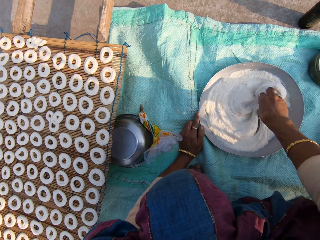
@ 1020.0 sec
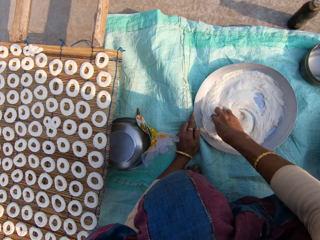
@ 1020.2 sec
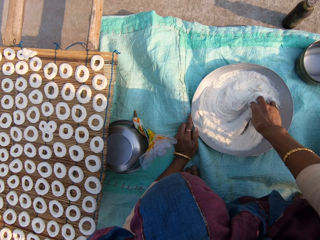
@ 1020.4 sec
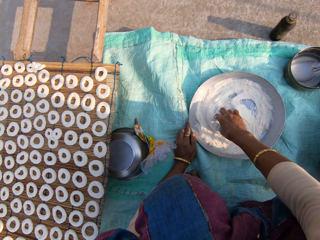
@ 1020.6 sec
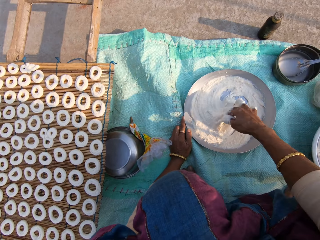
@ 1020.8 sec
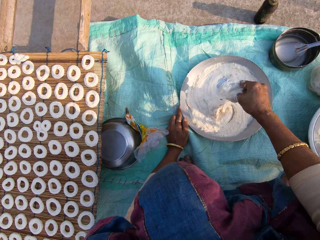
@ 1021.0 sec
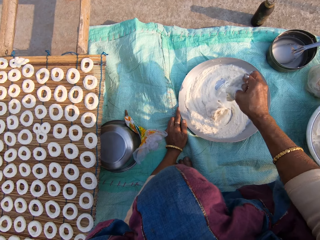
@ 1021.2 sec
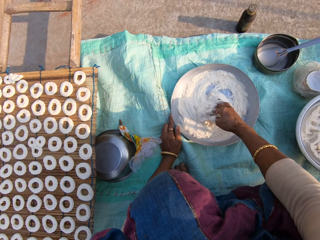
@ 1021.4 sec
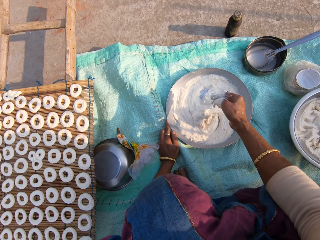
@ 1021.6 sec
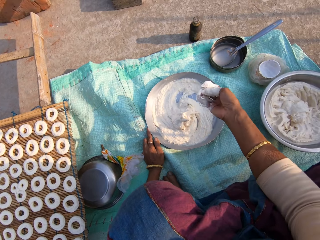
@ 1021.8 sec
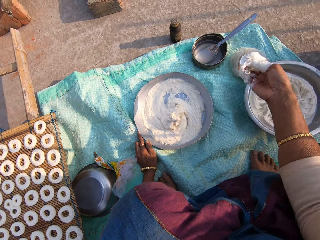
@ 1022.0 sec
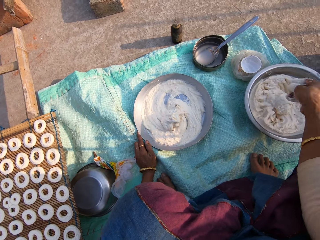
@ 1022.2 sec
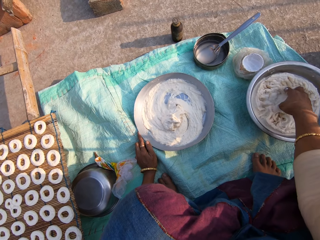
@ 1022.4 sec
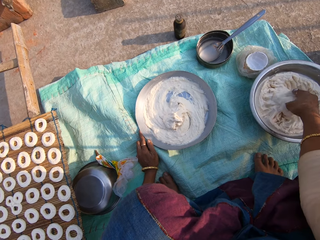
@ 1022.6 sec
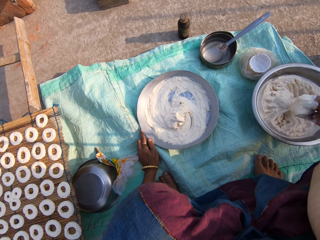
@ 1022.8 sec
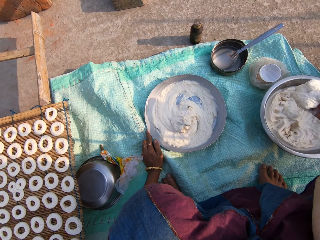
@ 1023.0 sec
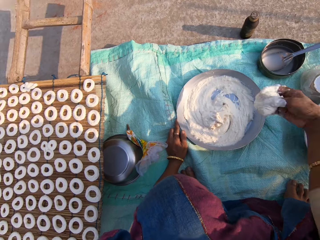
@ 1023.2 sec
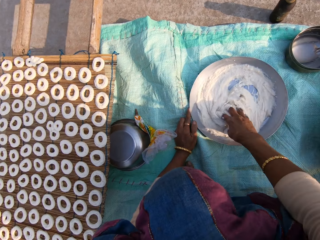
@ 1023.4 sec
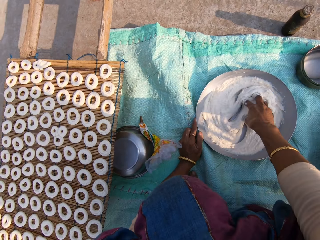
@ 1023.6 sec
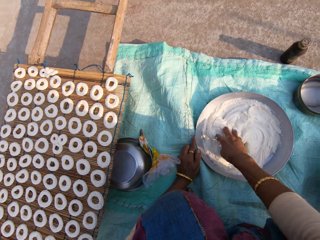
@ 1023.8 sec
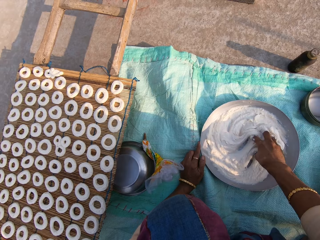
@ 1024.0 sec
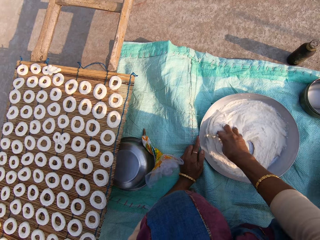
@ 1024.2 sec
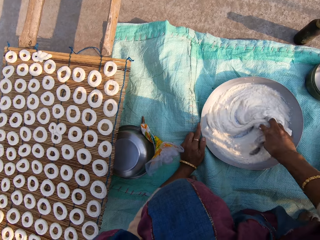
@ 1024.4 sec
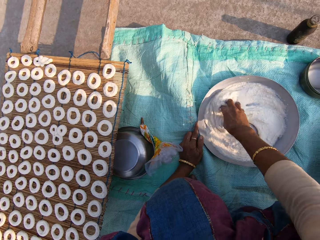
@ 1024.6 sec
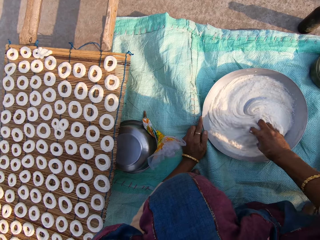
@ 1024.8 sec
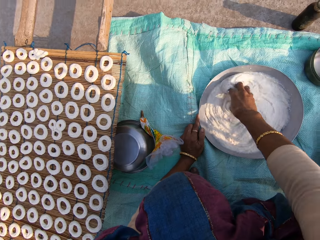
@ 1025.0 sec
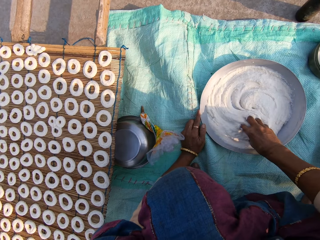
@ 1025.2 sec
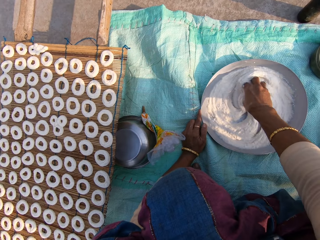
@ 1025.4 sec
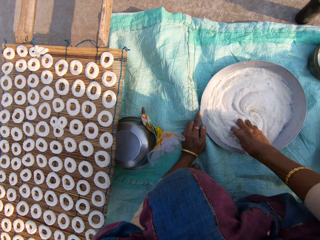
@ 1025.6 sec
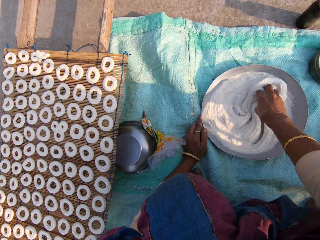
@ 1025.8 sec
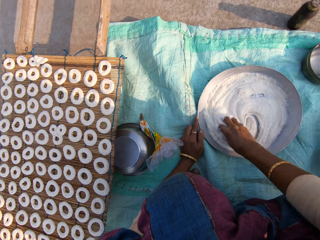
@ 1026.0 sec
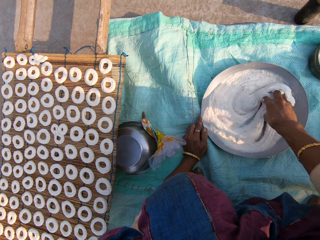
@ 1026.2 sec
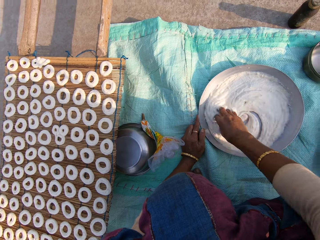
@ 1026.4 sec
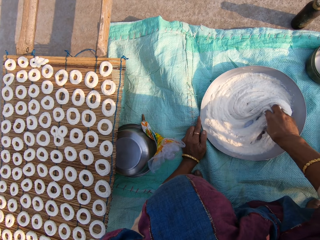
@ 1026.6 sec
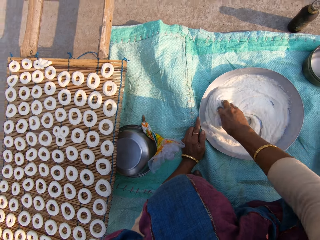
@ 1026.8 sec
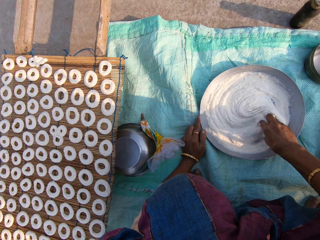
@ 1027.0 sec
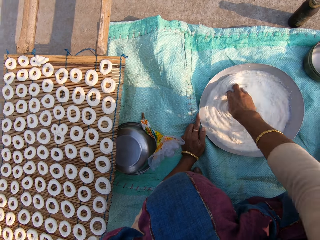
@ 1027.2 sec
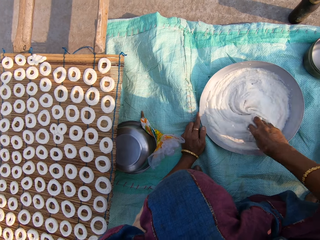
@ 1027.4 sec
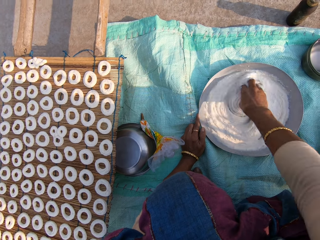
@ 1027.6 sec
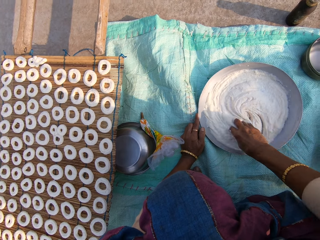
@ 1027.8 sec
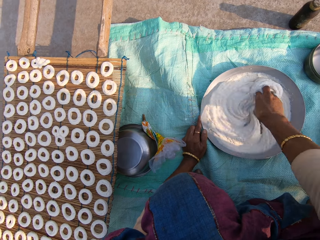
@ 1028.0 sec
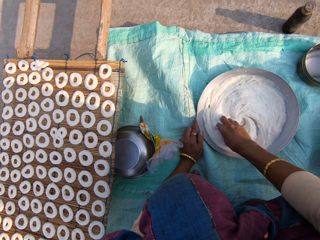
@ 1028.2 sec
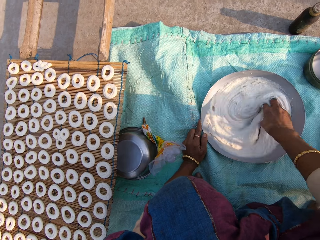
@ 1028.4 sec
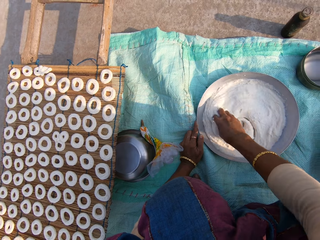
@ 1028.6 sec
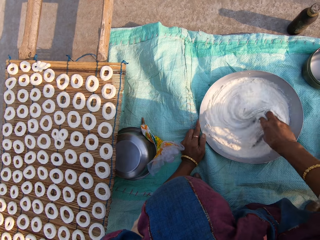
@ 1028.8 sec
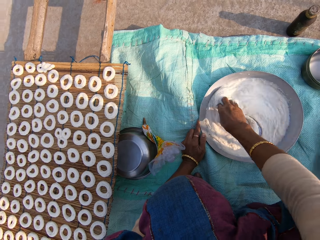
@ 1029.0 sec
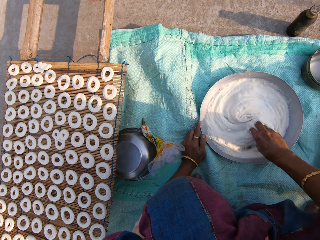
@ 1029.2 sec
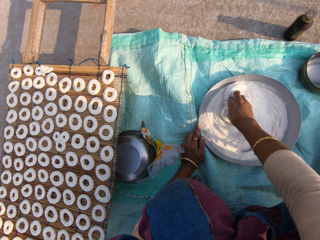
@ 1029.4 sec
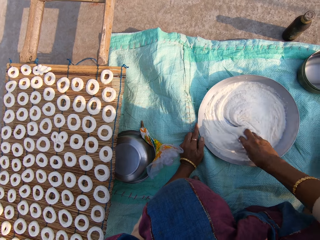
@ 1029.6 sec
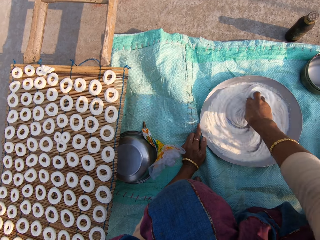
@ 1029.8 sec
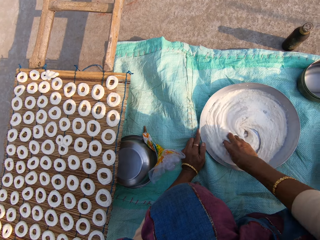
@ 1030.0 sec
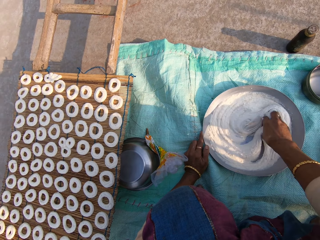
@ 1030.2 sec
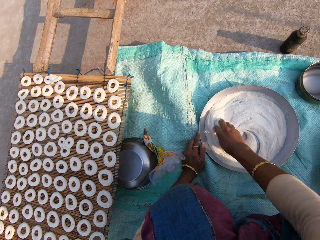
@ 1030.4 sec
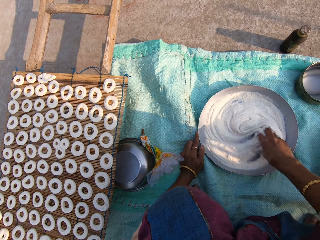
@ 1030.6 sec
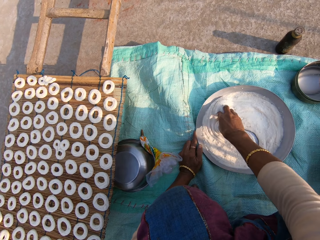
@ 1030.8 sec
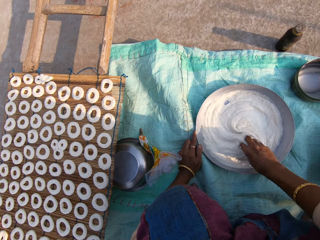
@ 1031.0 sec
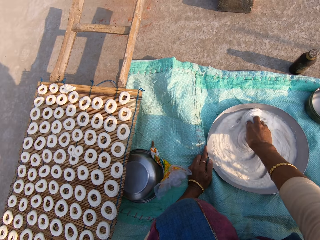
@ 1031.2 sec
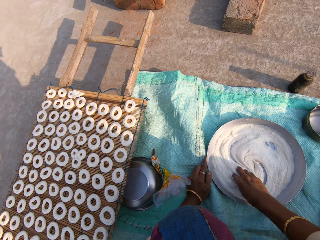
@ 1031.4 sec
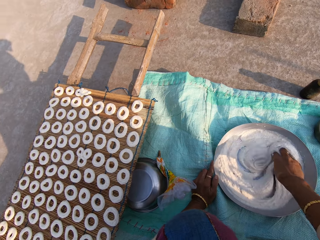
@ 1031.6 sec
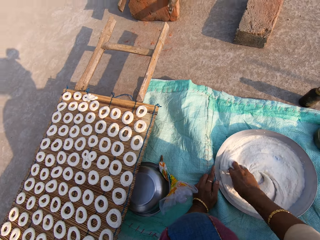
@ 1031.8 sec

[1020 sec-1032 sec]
The camera wearer stirs the cream in the tray. She scoops some muruku from the bowl of muruku on the sack on the ground with her right hand. She adds cream in the tray from the pot. She mixes the muruku in her right hand with the muruku in the stainless bowl on the sack on the ground. She stirs the cream in the tray.

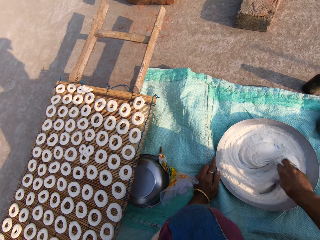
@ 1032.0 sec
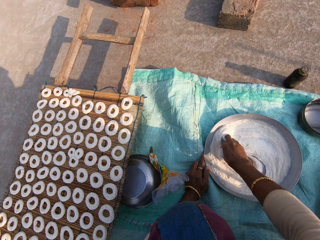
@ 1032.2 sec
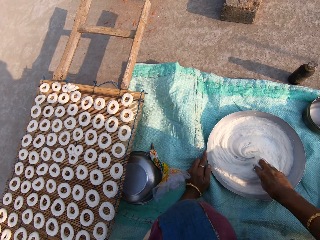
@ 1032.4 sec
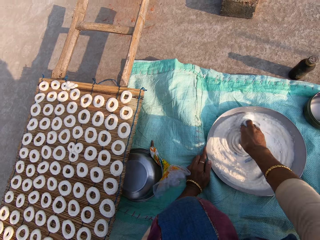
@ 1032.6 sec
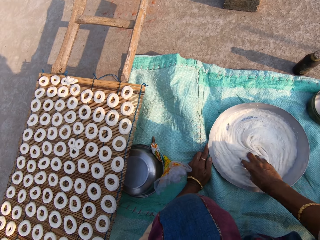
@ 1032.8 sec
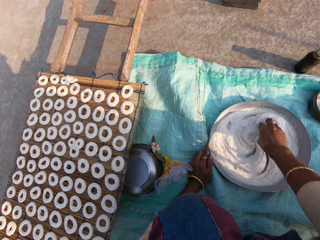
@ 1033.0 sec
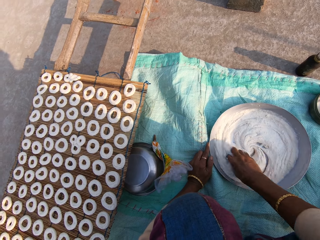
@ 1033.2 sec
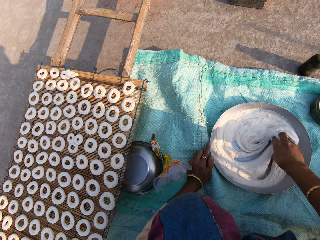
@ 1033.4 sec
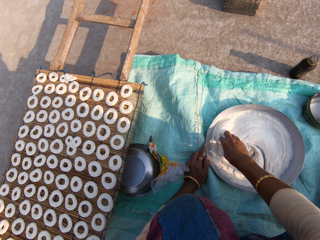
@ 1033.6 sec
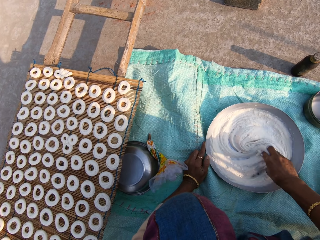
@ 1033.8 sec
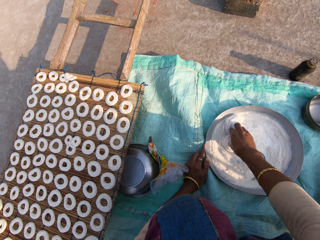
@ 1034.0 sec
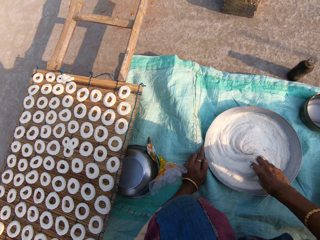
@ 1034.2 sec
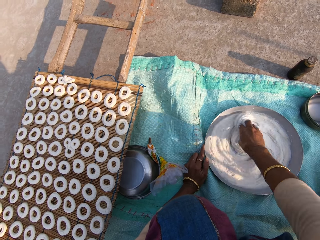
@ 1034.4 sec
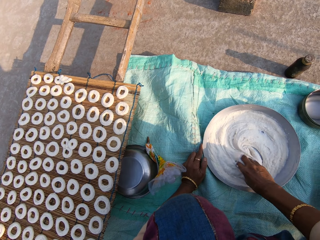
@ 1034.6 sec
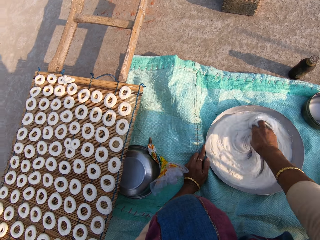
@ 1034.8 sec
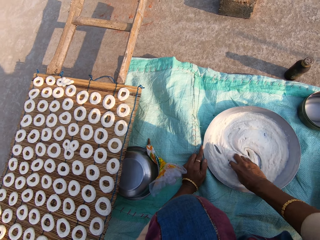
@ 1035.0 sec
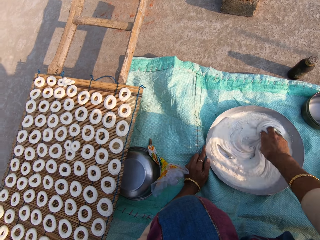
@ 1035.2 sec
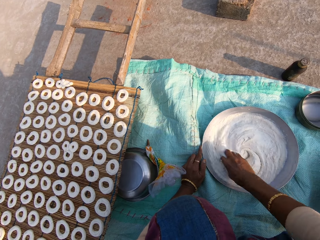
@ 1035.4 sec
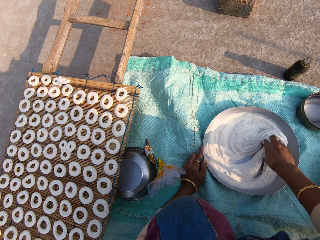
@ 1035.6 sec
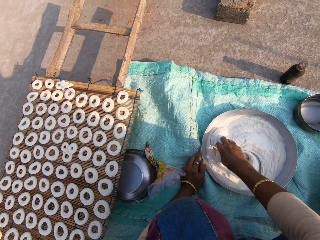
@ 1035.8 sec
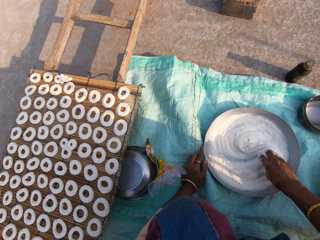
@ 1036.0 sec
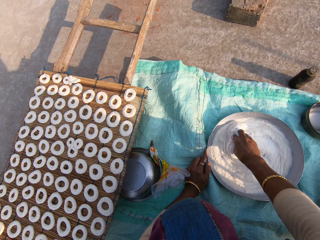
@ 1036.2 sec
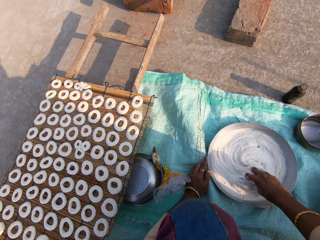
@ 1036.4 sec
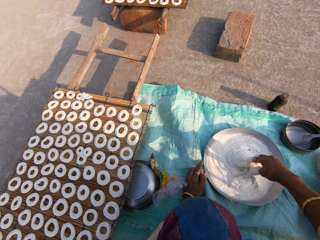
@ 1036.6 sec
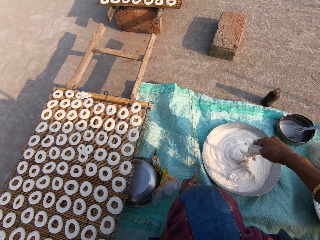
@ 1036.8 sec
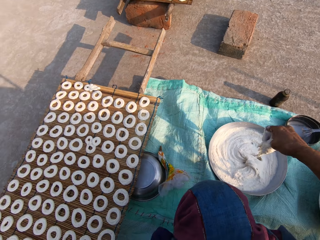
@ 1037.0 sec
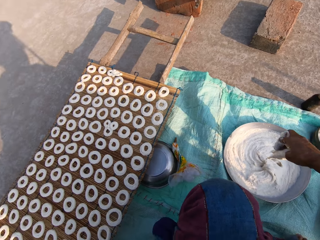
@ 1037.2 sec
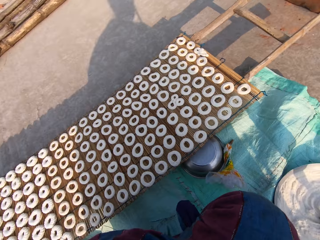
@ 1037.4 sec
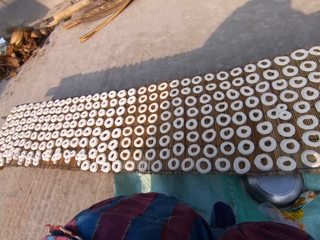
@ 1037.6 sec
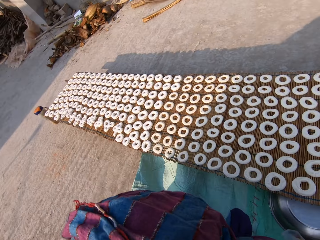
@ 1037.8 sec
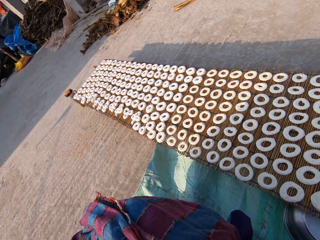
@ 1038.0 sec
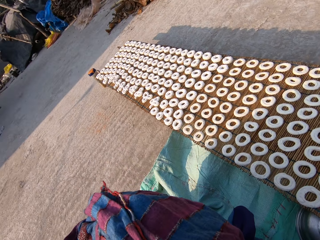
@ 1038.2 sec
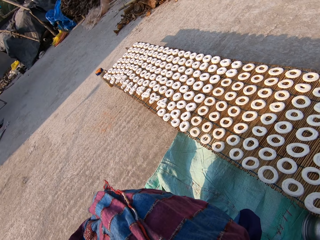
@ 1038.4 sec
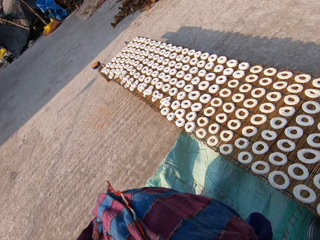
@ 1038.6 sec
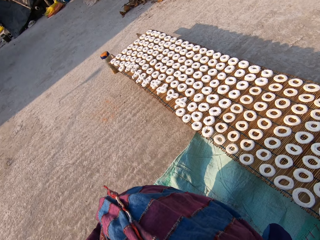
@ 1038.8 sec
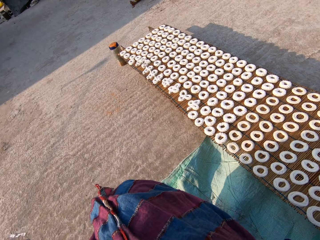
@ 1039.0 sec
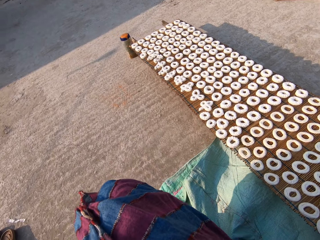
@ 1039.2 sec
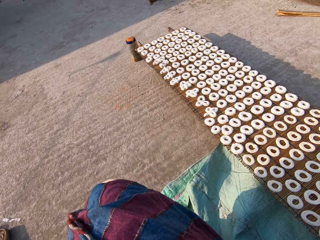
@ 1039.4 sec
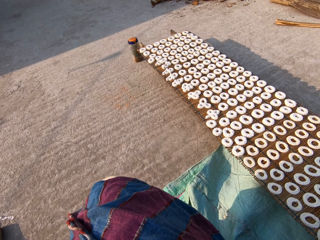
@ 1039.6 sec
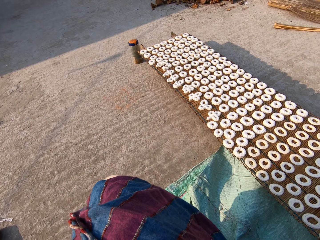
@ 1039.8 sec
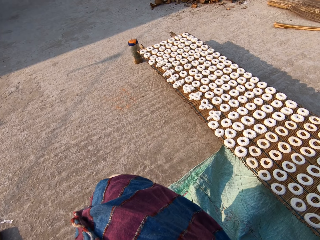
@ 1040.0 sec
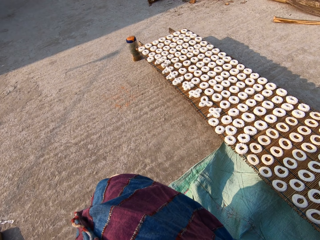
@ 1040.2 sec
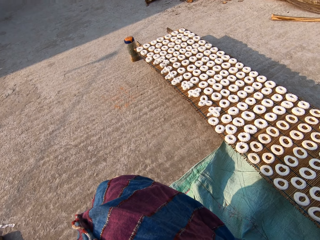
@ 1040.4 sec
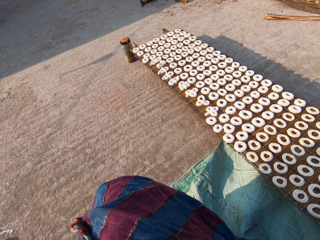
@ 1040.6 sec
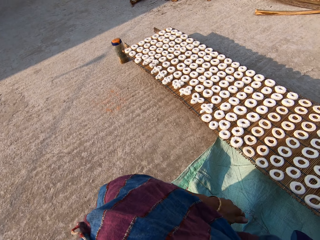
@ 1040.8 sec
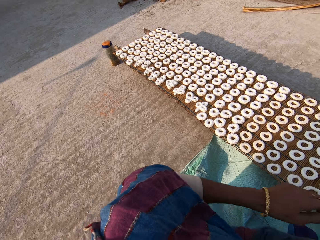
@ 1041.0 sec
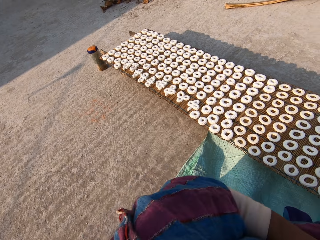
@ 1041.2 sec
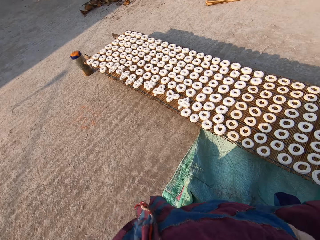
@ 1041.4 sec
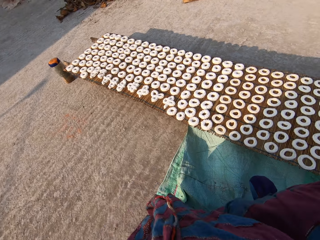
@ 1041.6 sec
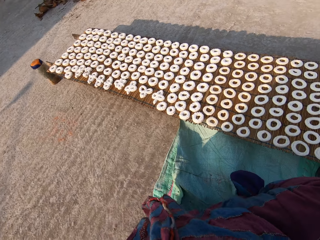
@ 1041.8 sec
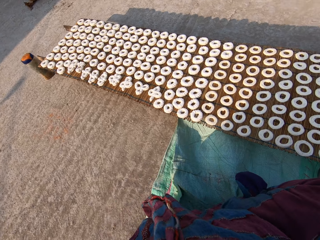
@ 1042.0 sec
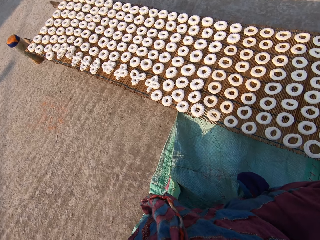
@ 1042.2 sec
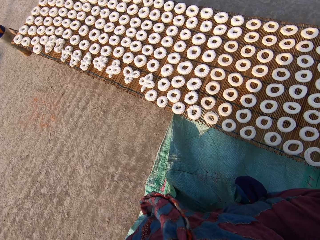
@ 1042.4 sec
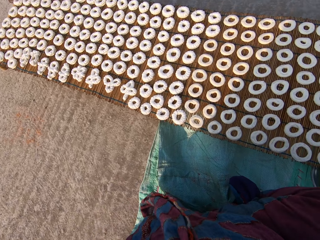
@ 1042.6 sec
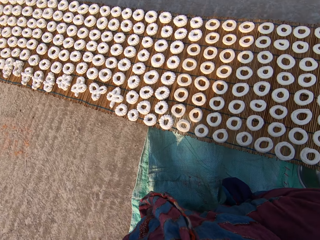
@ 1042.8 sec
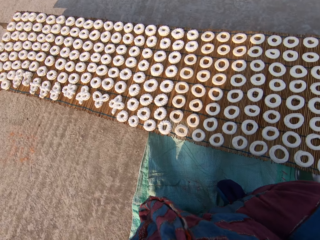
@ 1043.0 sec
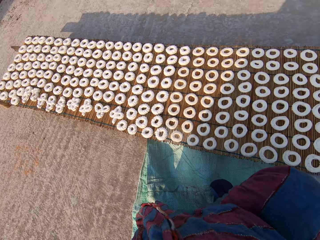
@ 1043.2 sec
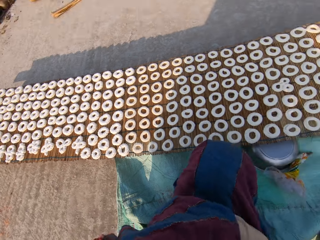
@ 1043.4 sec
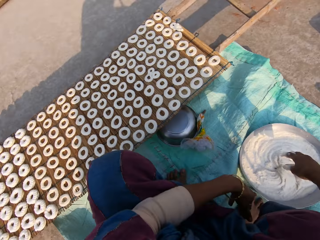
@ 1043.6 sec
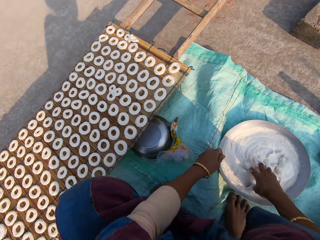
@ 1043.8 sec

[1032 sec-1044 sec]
The camera wearer removes her left hand from the stainless bowl on the sack on the ground. She removes her right hand from the muruku in the stainless bowl on the sack on the ground. She stares at the donuts on the table.
